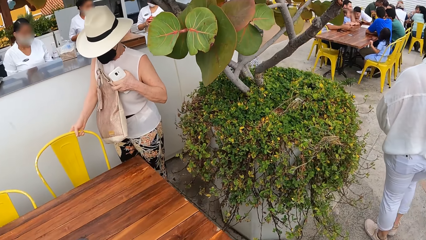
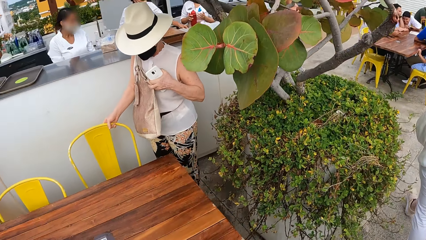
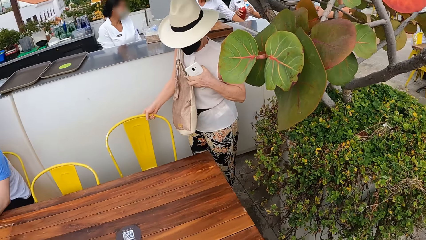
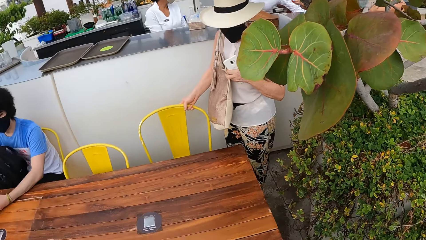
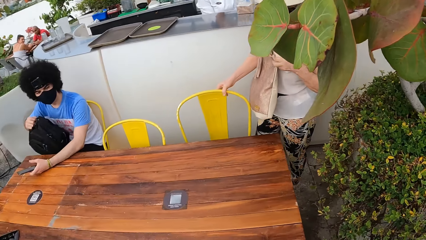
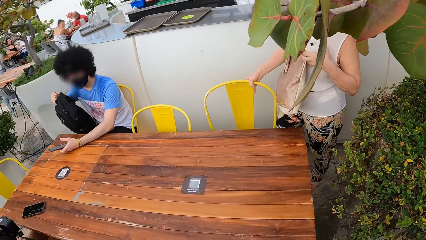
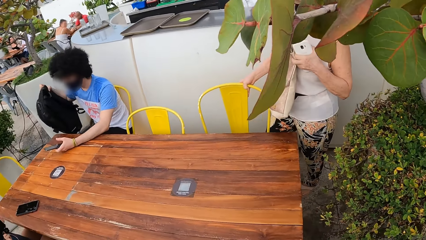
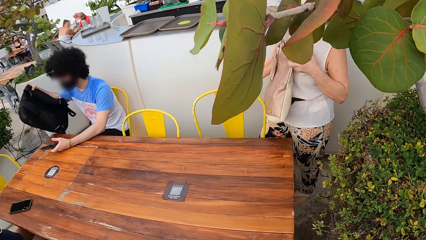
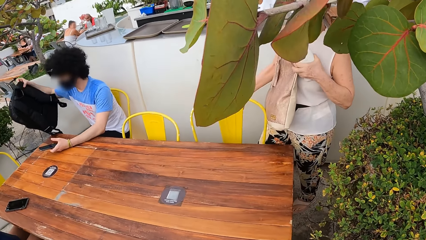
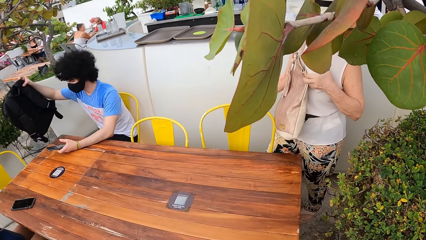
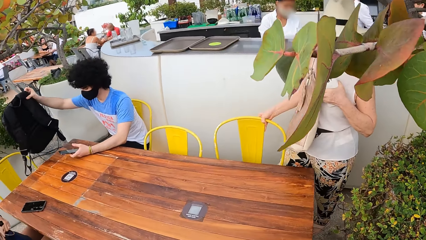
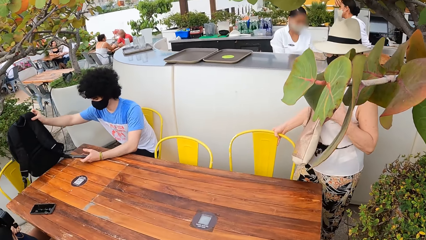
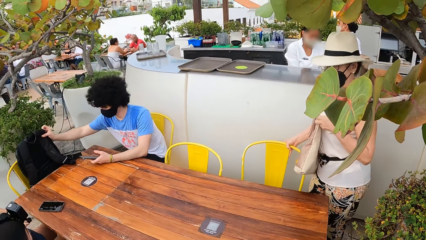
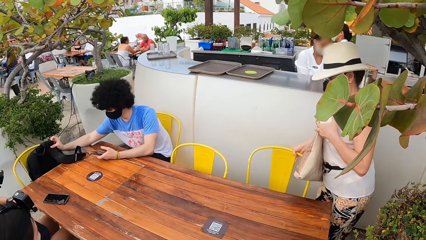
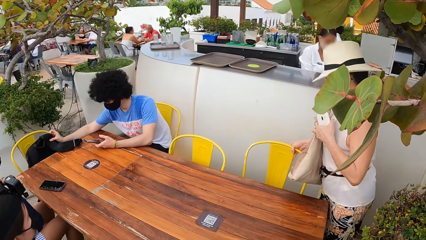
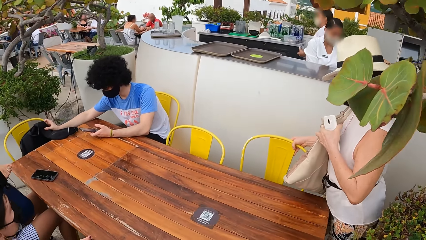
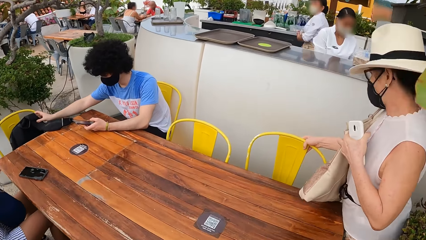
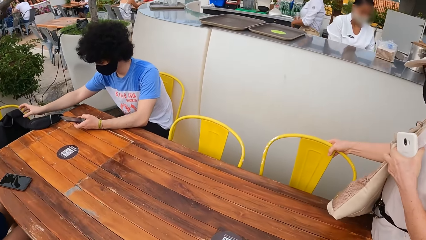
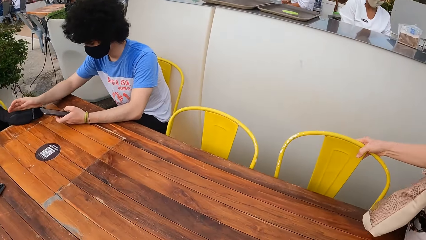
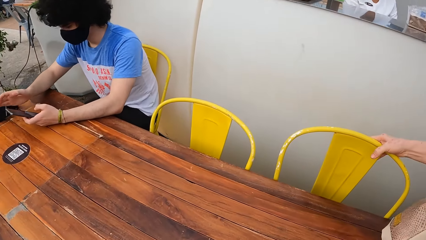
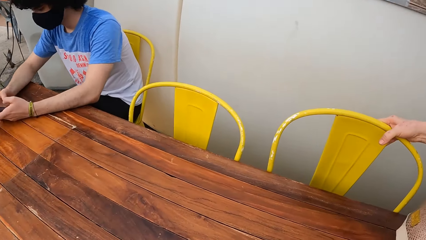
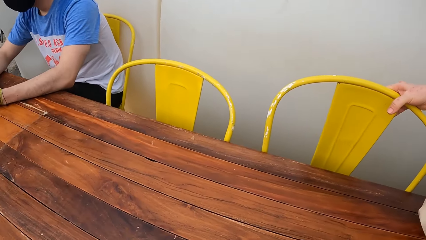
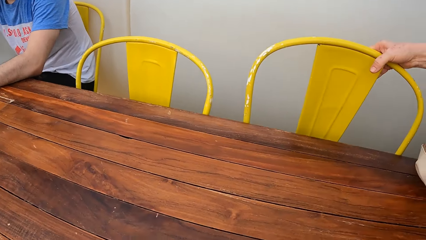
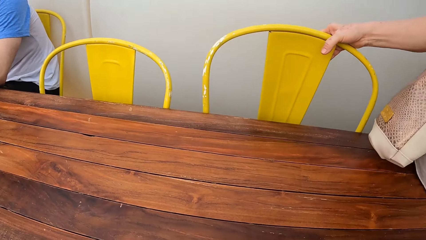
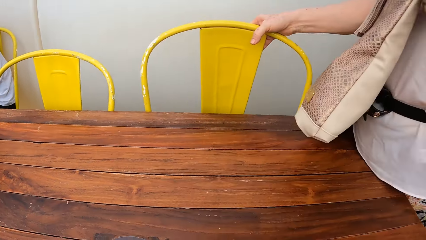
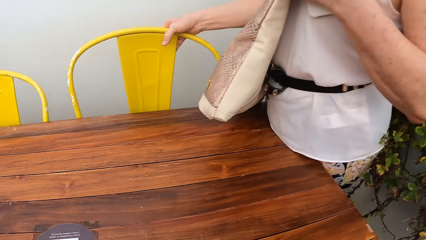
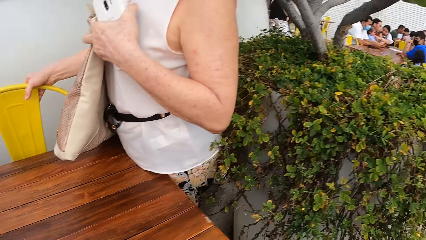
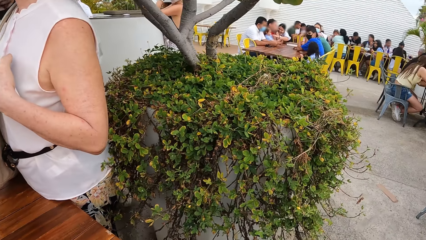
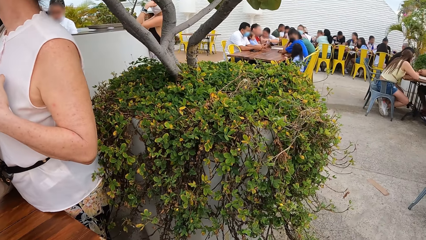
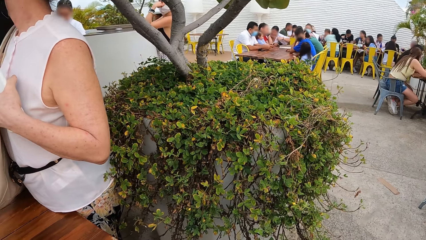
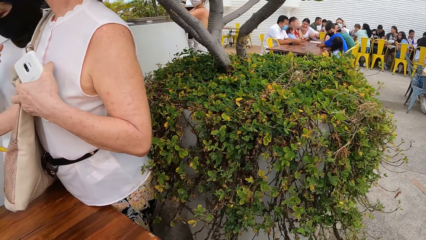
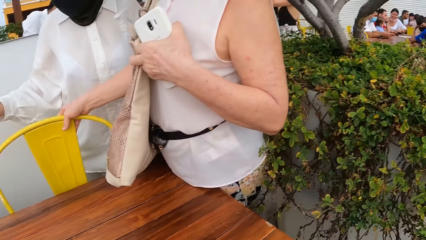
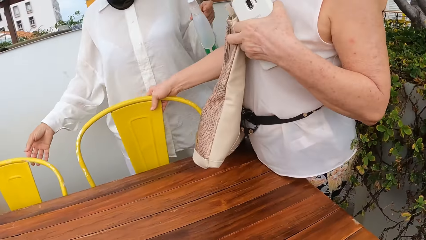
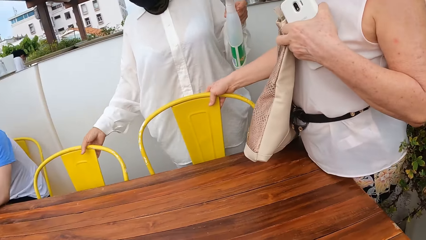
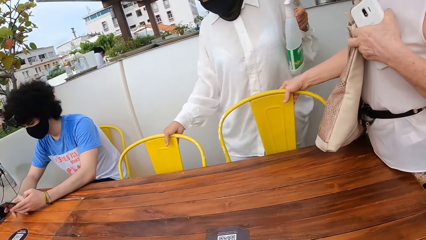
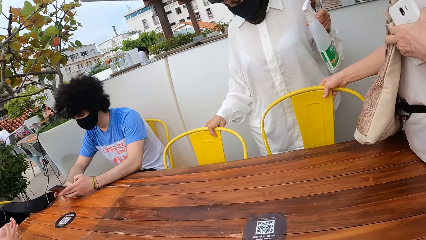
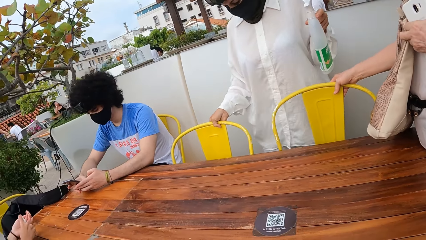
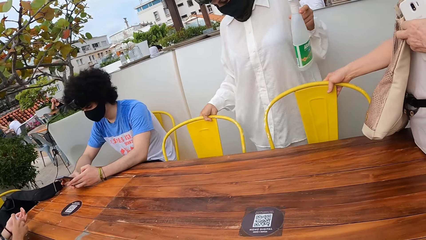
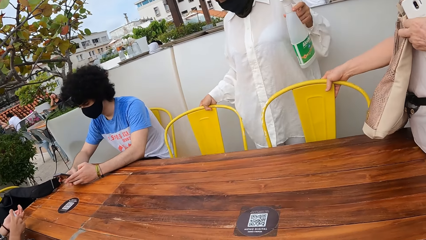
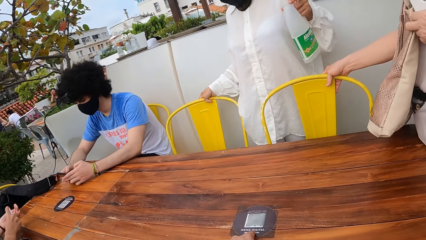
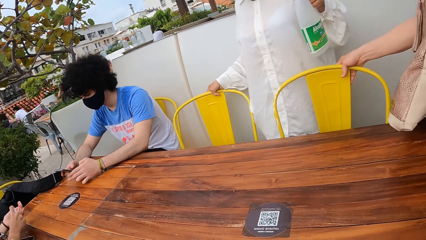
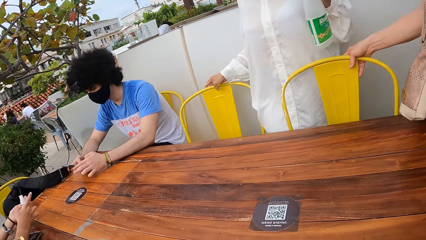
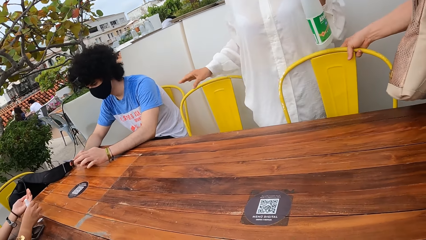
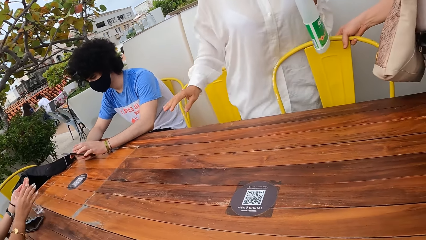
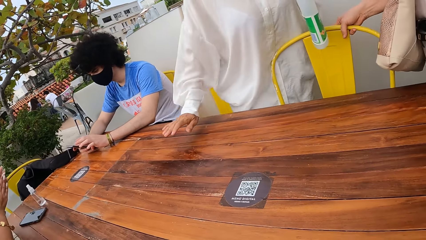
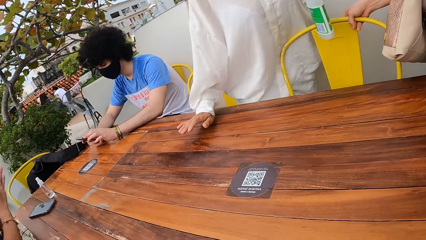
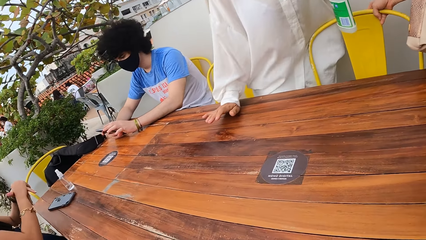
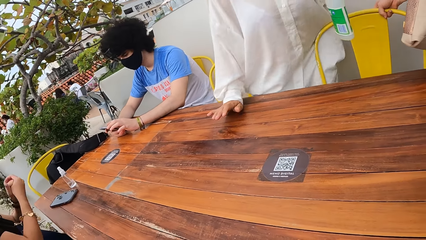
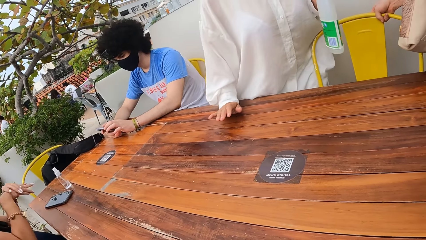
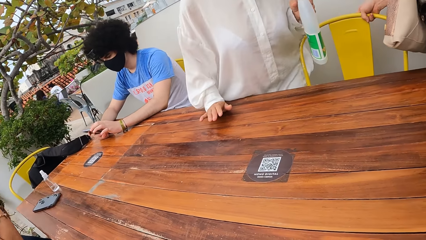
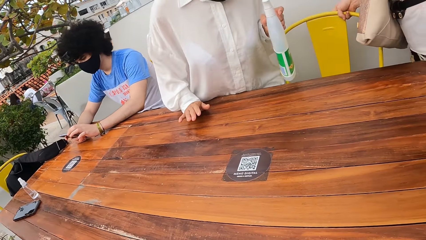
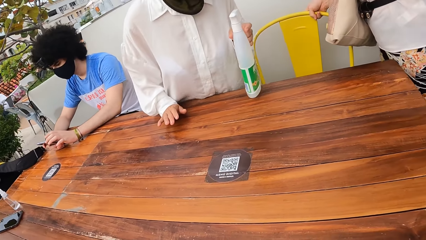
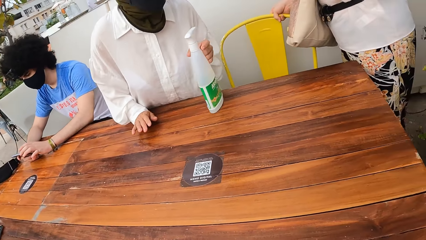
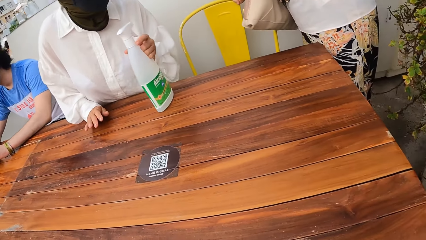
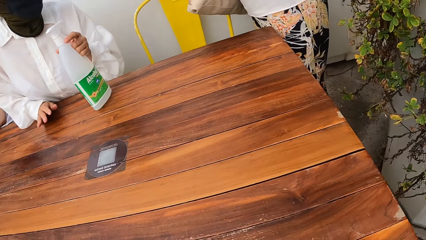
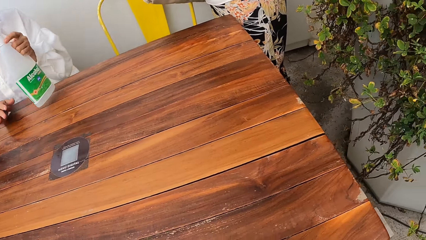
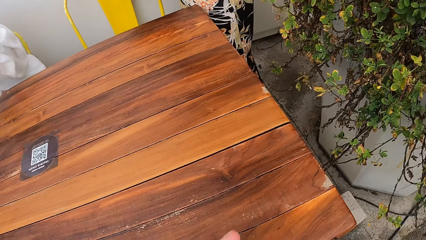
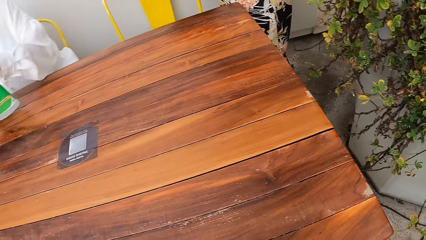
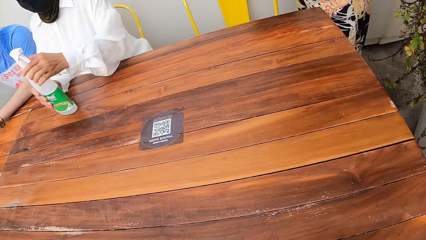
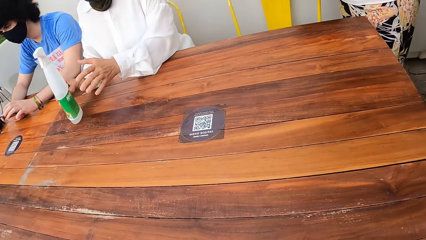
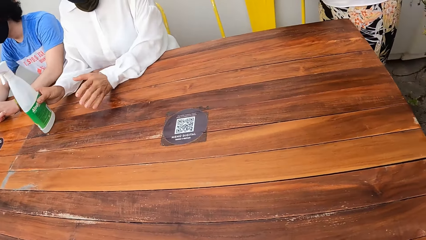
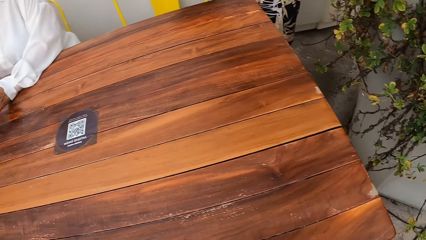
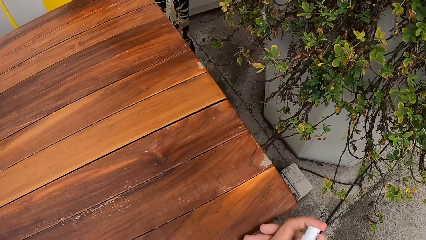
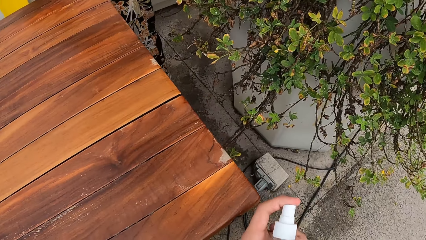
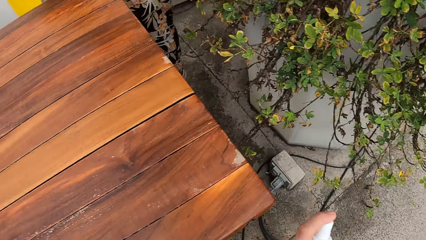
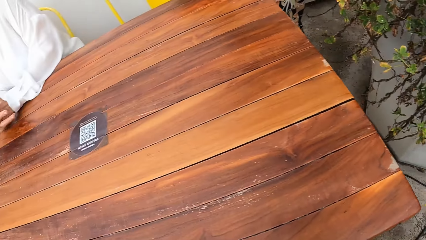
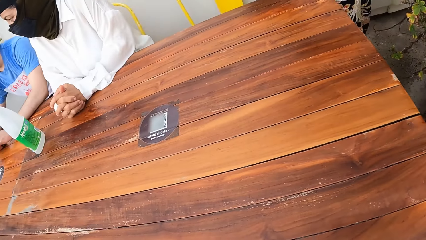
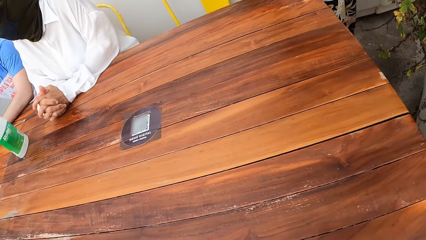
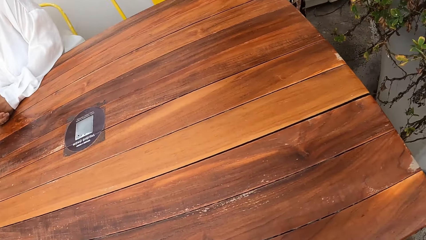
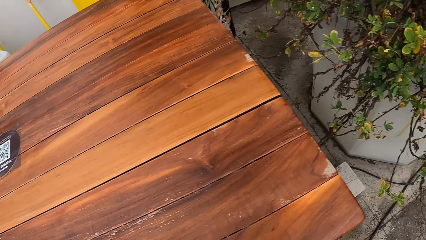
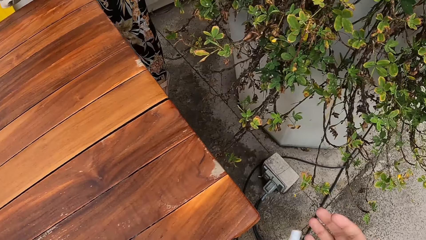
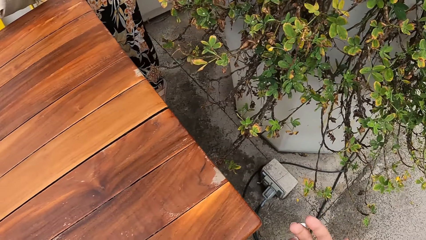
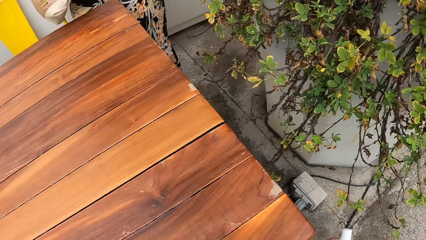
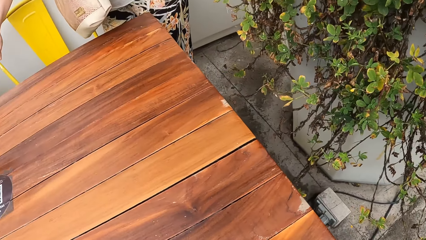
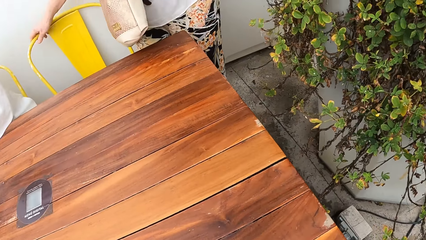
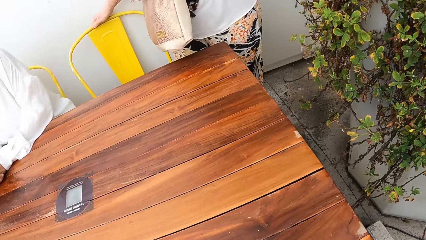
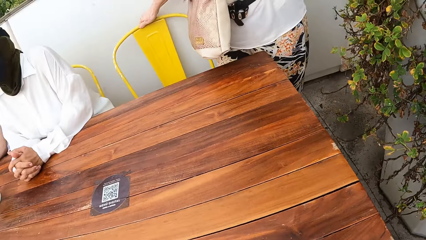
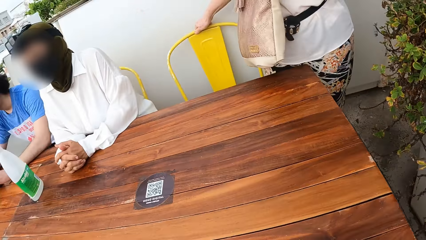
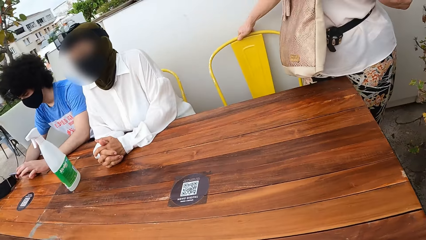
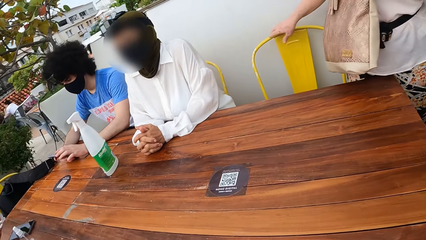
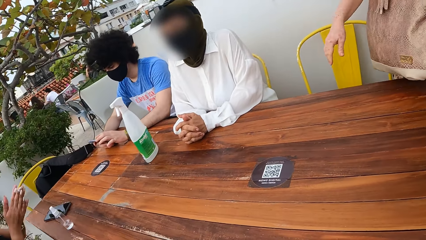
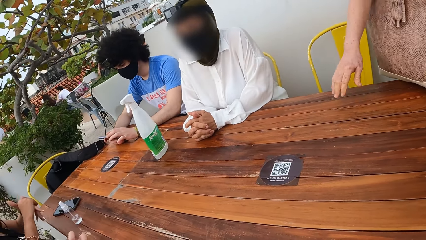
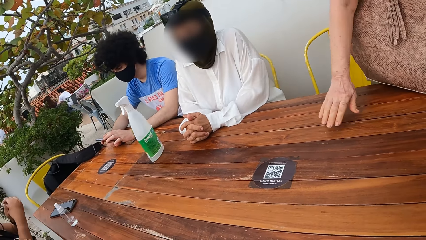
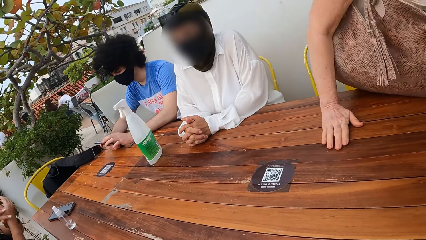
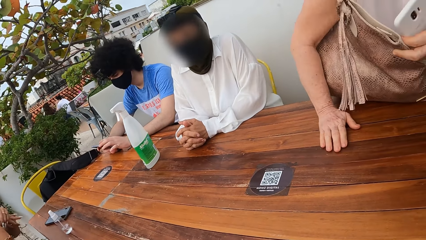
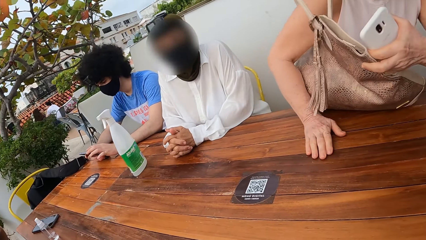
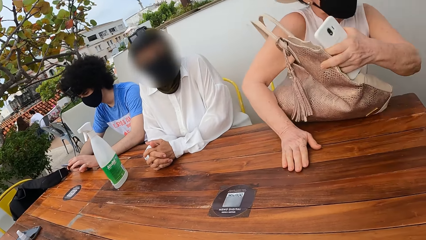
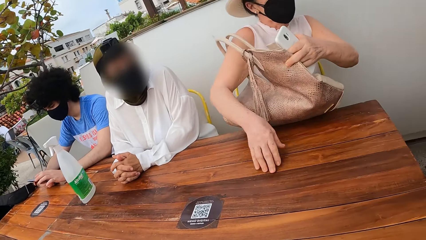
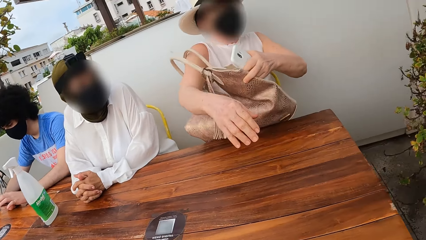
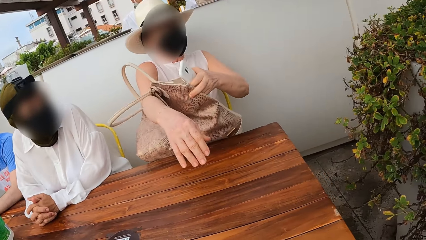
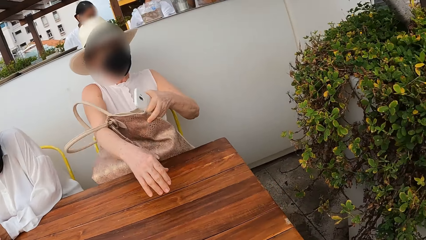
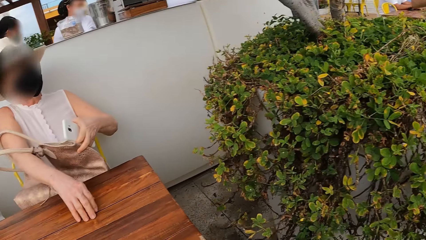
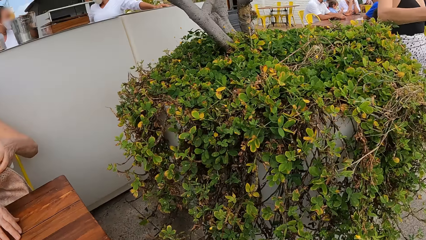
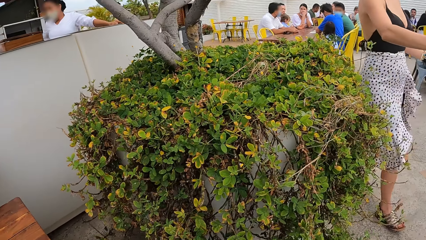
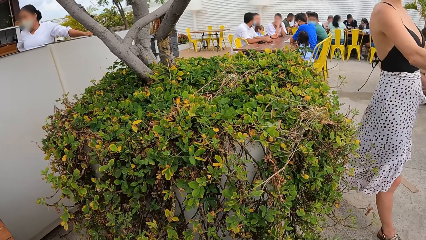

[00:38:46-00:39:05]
The camera wearer turns around and sits on the chair. They look around. They hold a bottle. They clean the hands. They look around.
